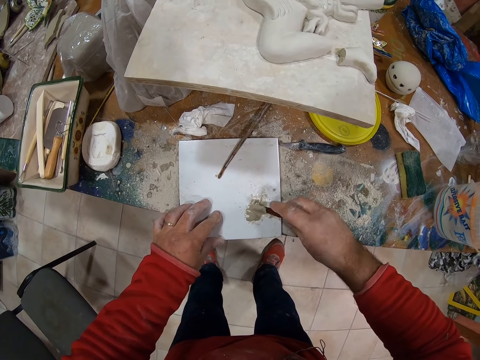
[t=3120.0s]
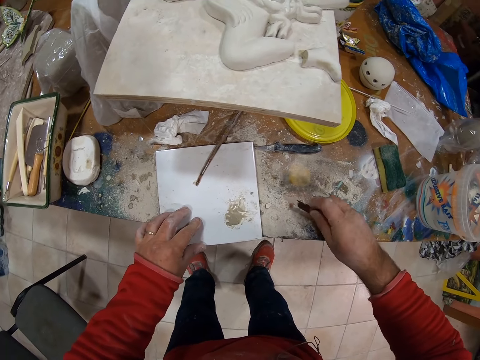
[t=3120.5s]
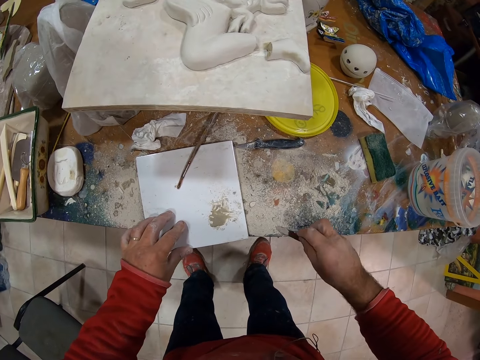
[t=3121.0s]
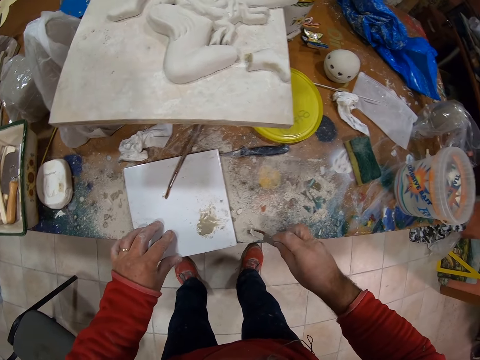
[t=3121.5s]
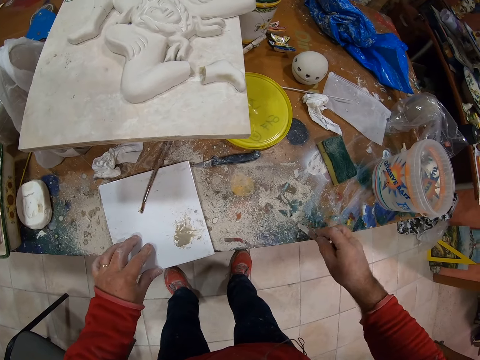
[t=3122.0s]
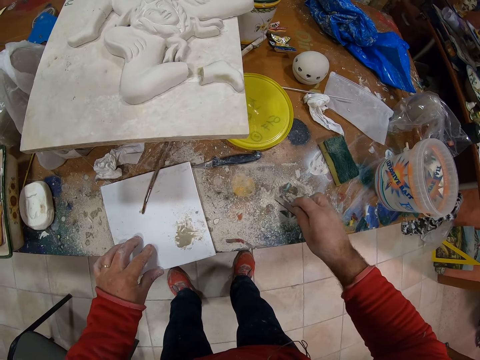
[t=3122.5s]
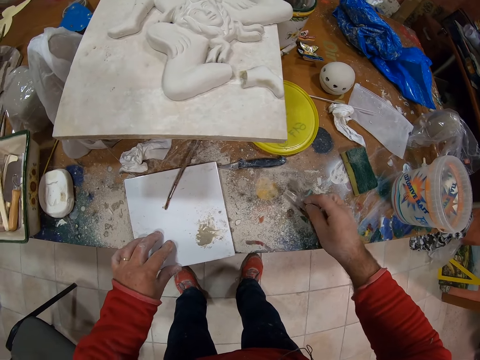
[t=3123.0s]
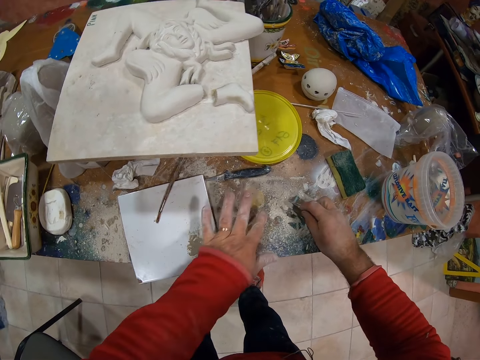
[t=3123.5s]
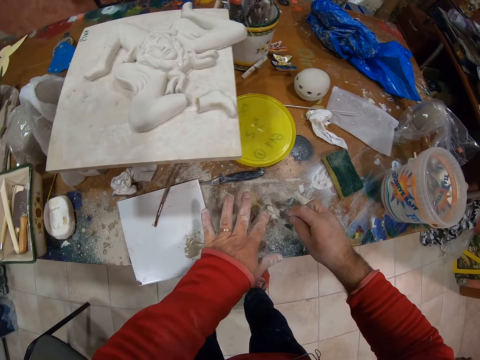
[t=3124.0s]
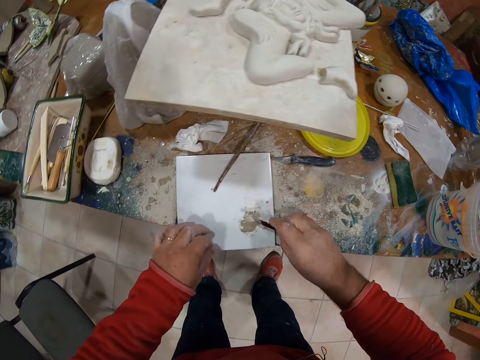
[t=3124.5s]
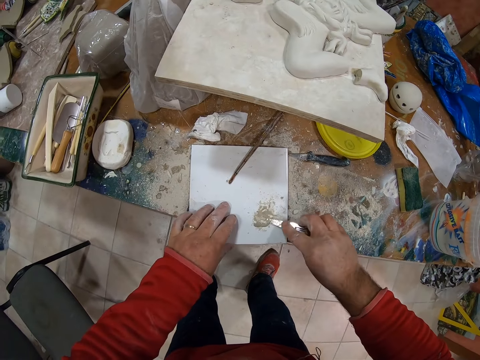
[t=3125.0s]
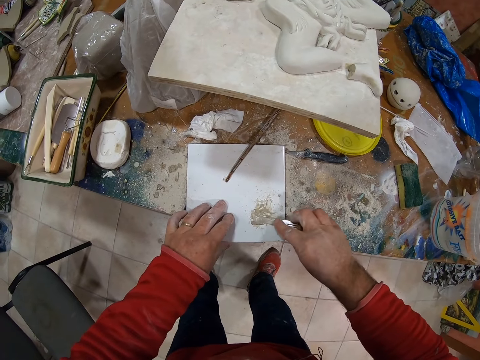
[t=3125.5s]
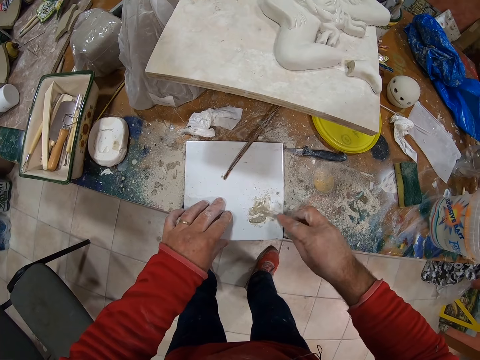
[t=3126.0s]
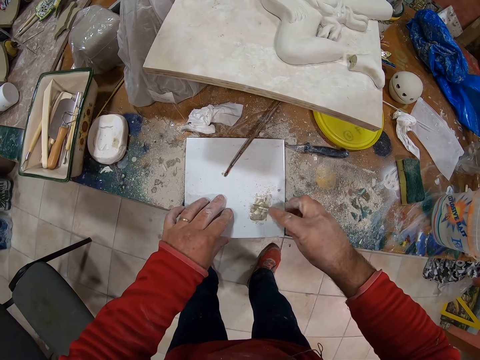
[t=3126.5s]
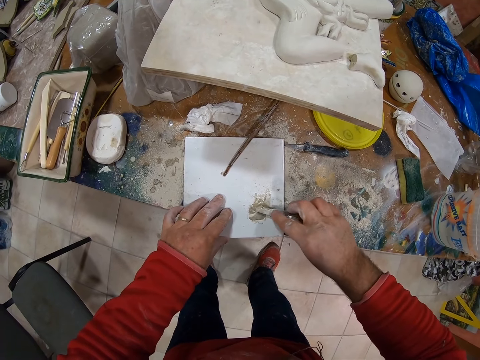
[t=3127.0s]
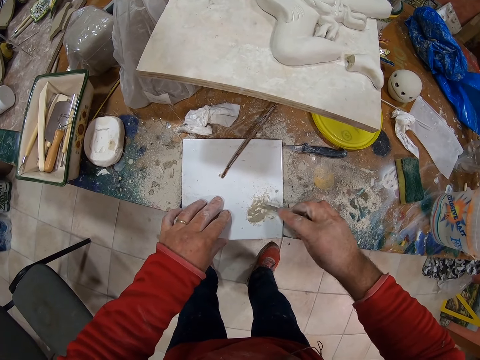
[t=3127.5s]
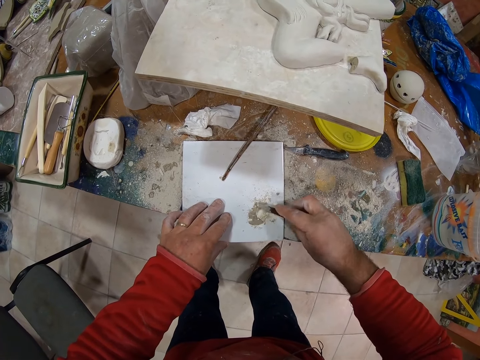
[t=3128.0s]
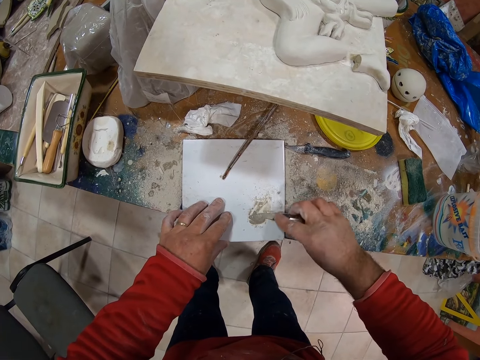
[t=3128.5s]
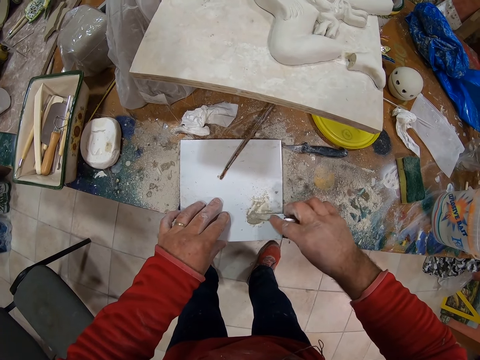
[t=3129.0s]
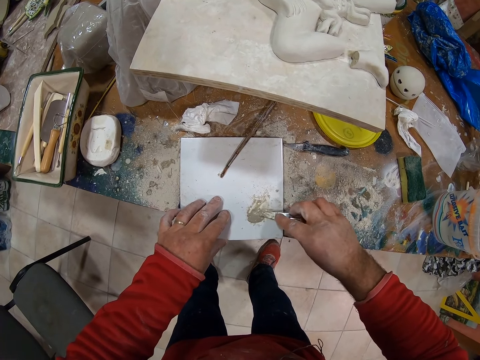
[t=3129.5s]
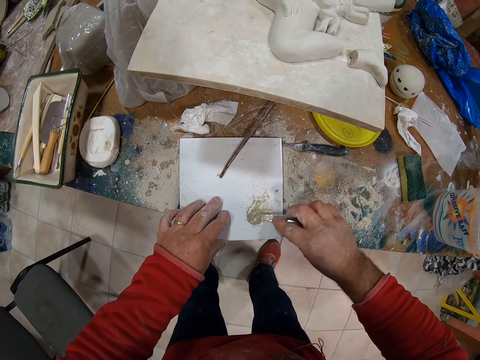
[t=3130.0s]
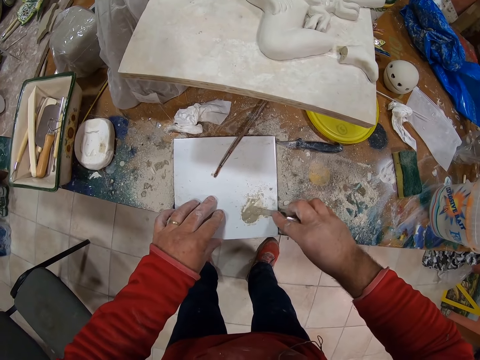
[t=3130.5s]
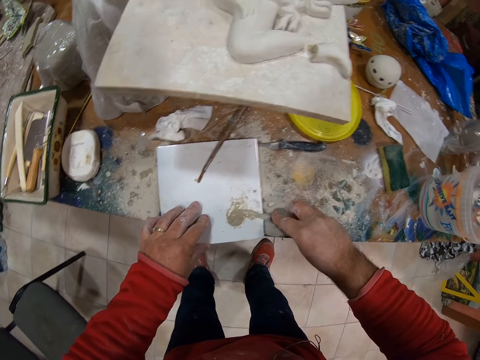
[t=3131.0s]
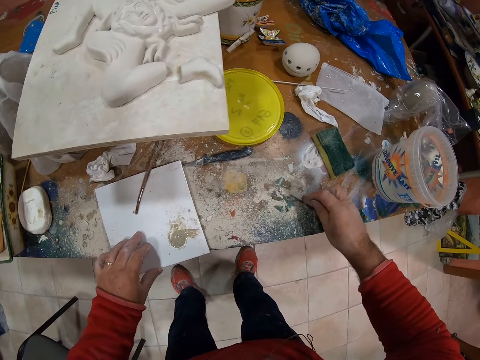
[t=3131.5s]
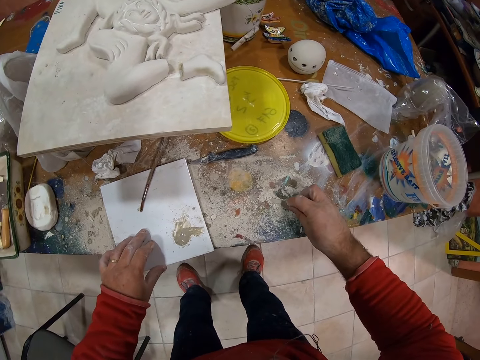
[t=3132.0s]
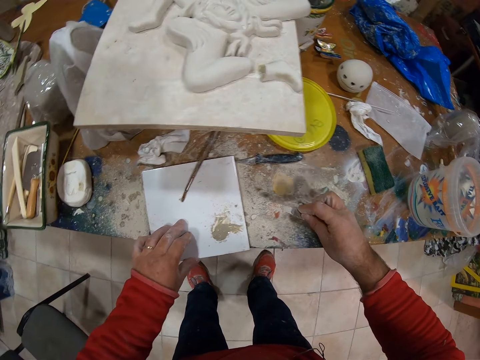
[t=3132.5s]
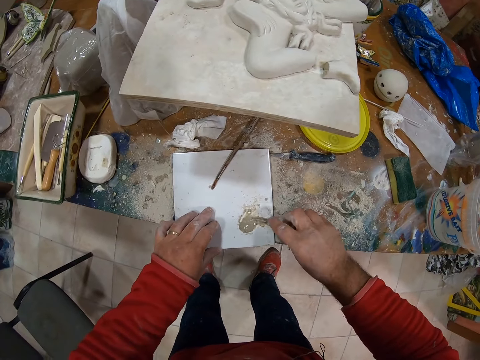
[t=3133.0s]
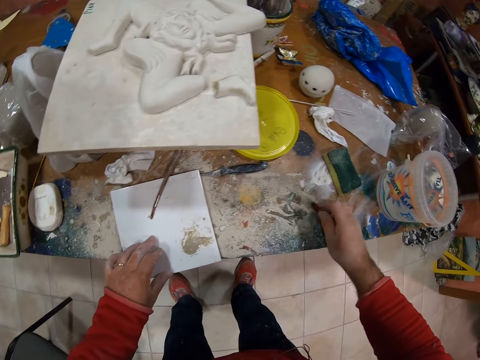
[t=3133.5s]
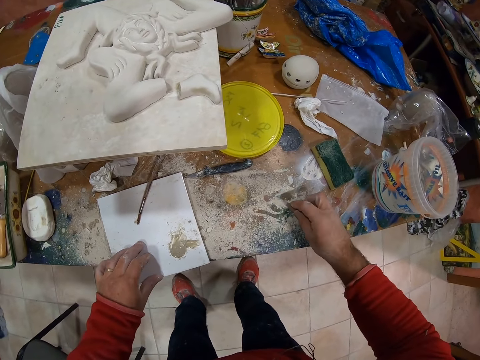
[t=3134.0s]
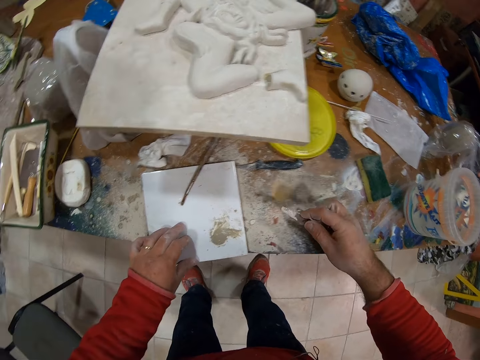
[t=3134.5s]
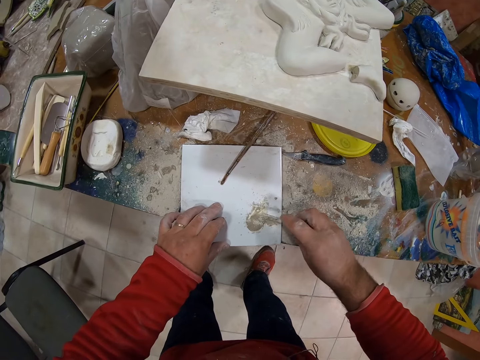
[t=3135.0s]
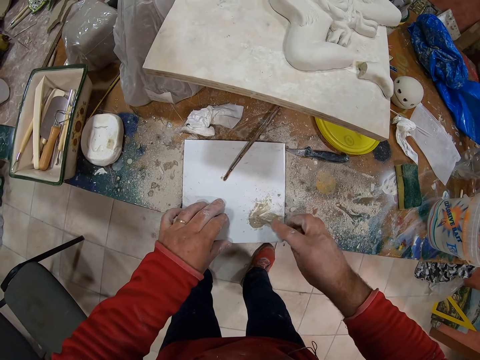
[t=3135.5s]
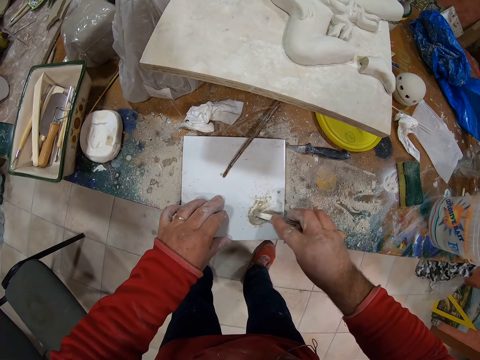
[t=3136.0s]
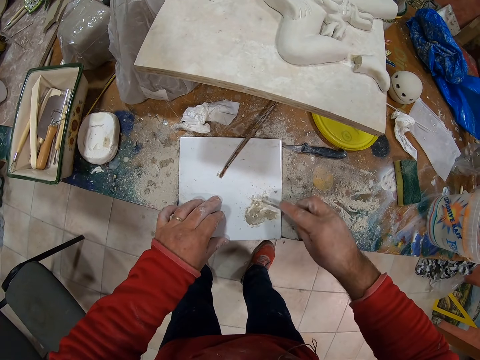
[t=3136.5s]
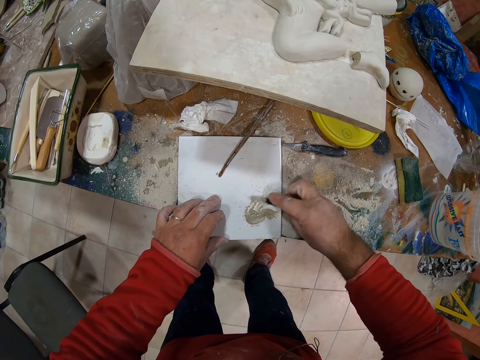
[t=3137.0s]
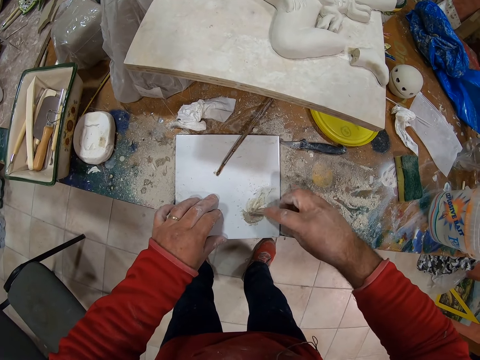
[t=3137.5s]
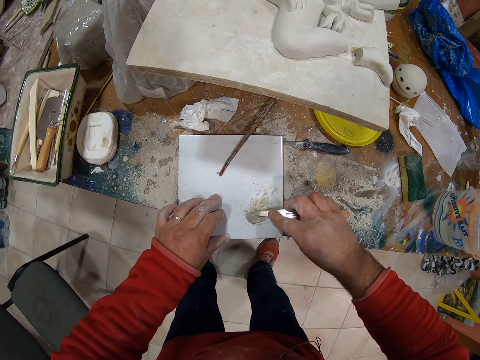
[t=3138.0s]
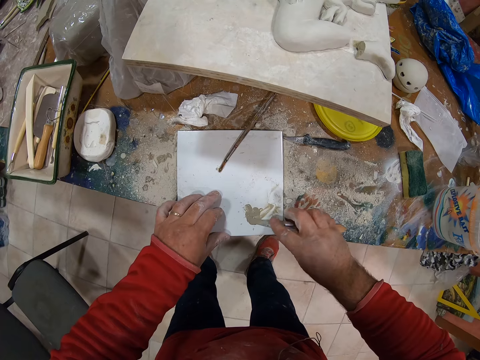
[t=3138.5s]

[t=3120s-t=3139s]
The camera wearer adds dust on the tile. They grind the dust on the tile. They add glue on the clay powder. They add dust on the tile. They grind the dust on the tile. They mix the clay powder with the glue.
